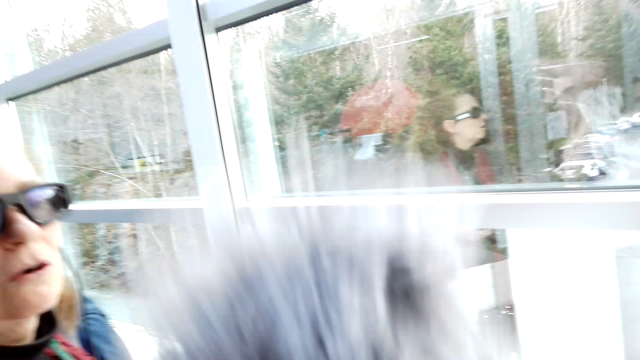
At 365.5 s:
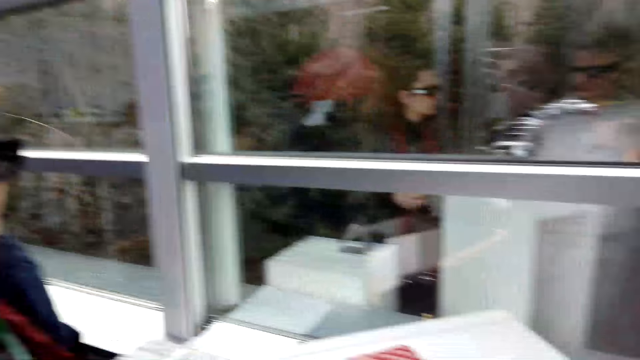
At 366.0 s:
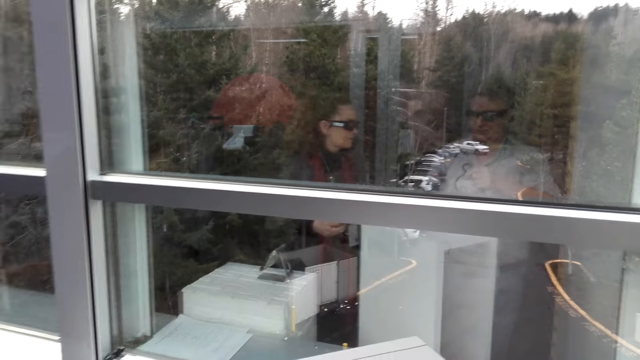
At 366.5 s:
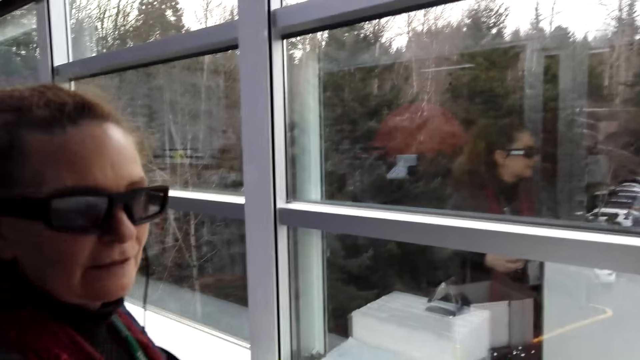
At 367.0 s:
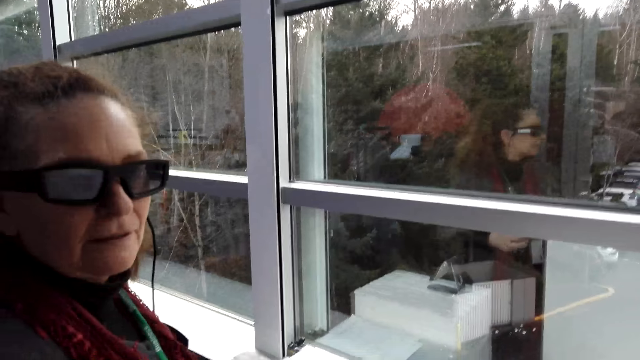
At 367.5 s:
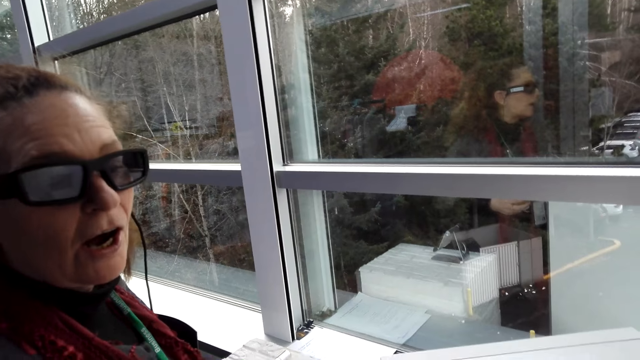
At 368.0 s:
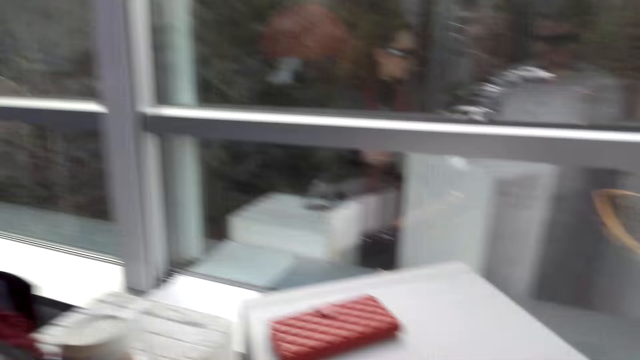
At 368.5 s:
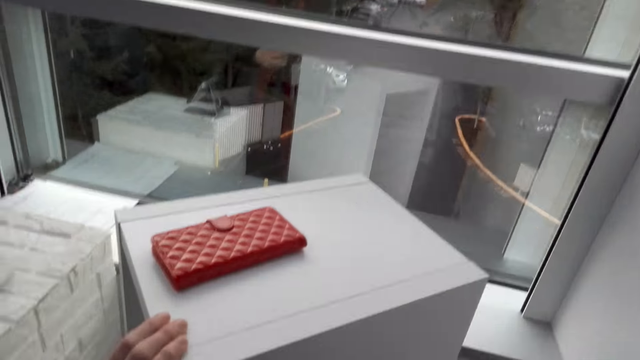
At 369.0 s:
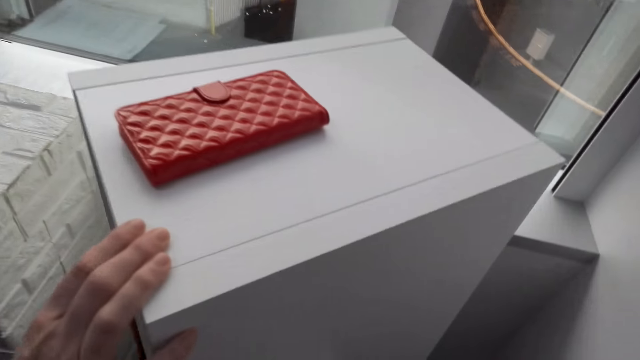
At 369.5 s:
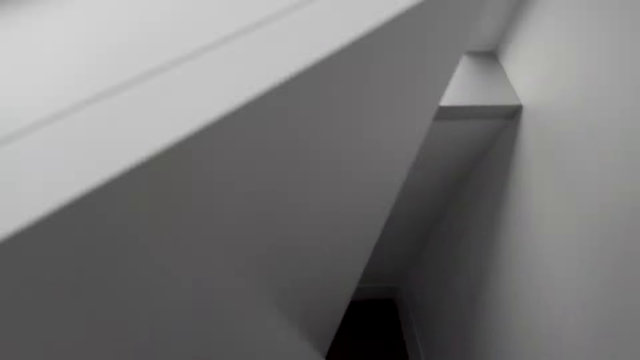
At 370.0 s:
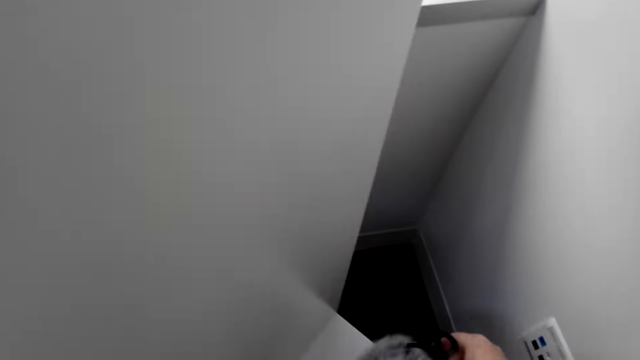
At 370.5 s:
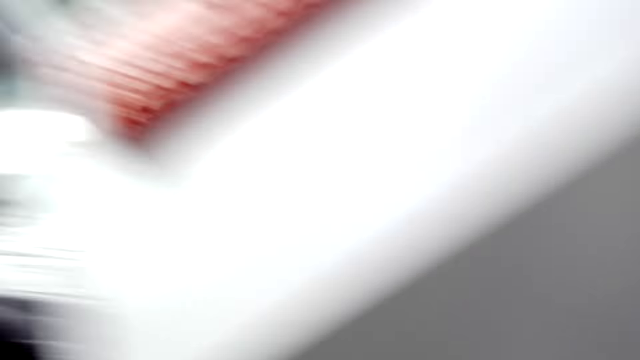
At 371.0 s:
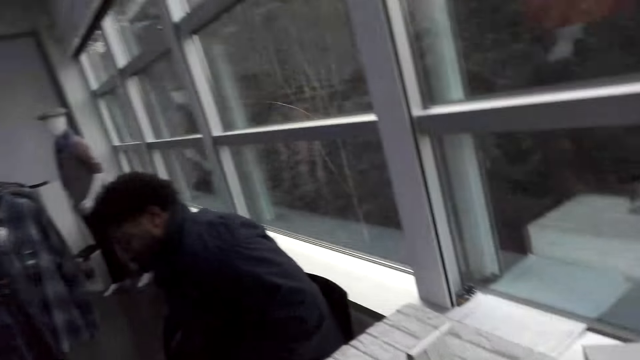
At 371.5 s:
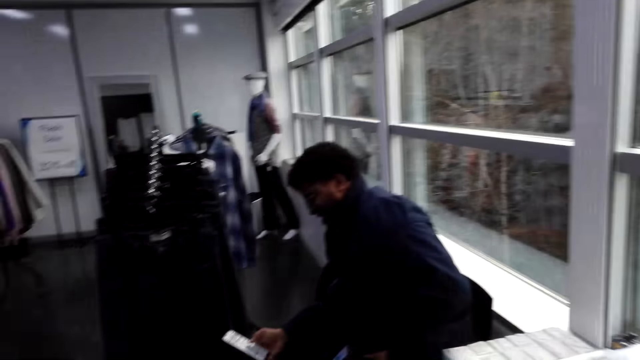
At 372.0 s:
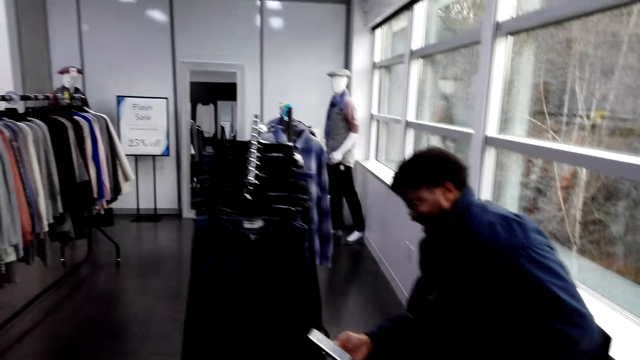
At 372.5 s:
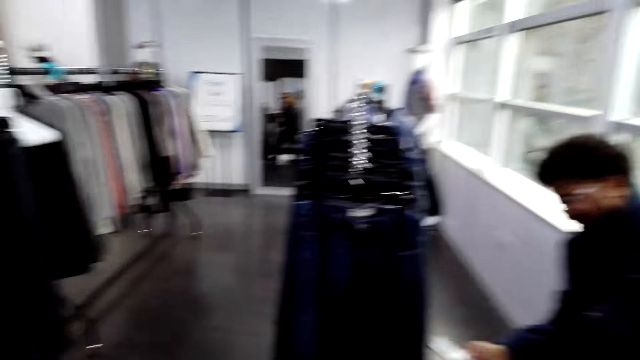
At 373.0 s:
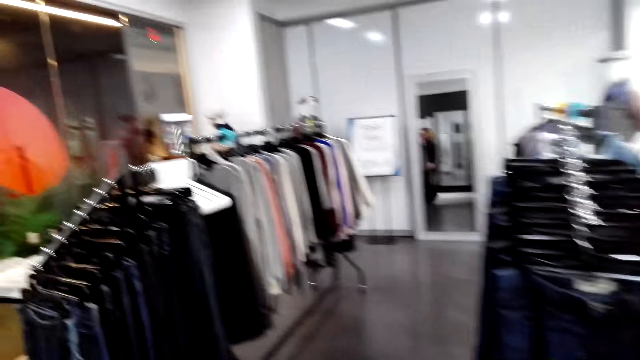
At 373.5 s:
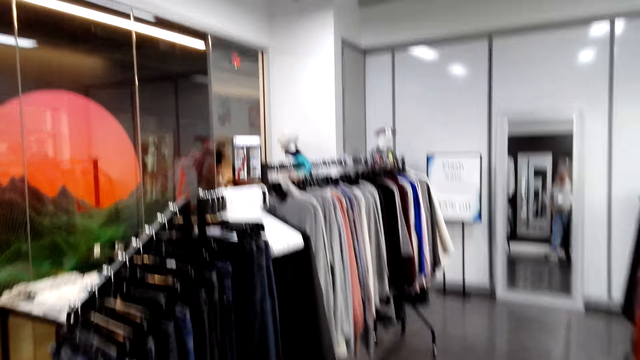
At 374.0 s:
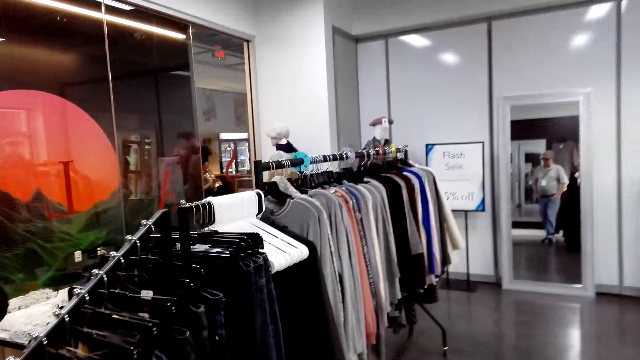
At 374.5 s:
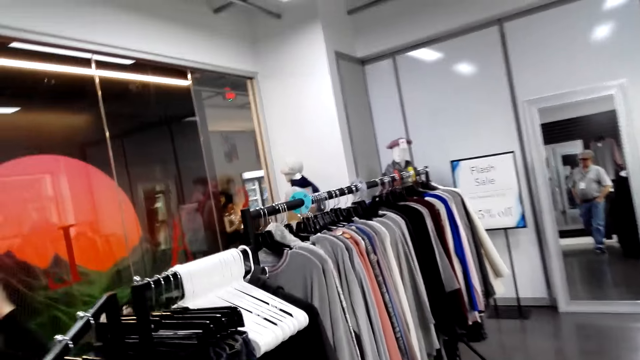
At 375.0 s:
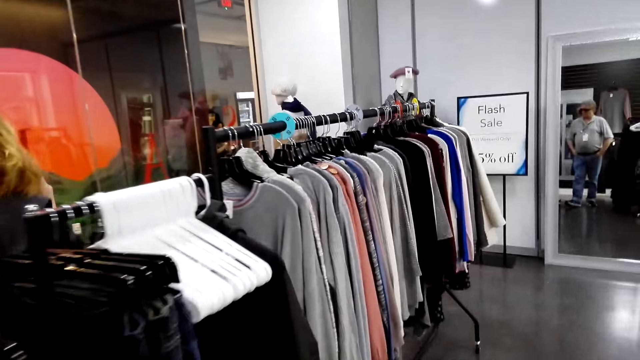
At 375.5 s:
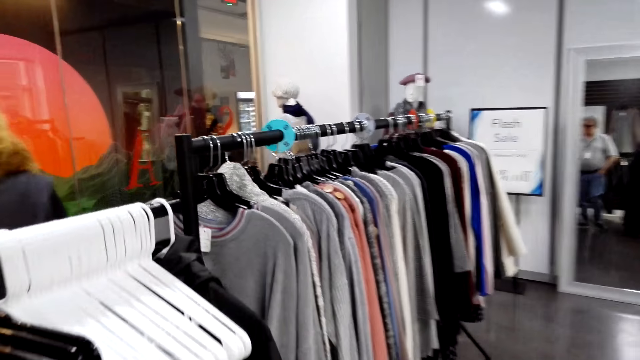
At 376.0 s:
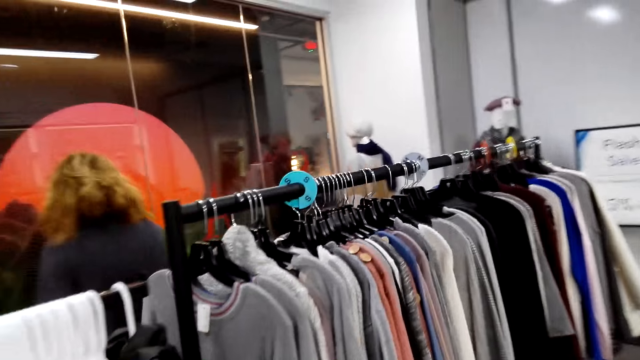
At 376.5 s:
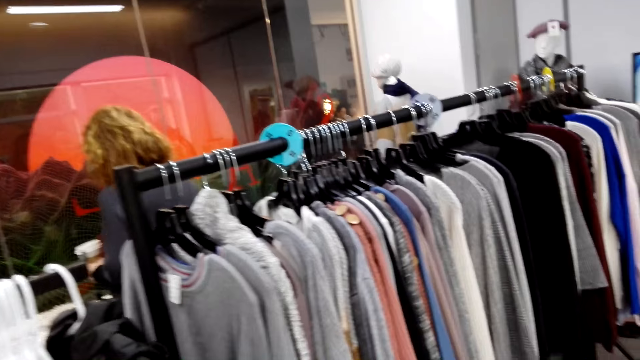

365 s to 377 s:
The camera wearer tries on the cloth. They turn around. They converse with a woman. They hold the board. They look around. A man holds a phone. The man uses the phone. The camera wearer turns around and walks around.

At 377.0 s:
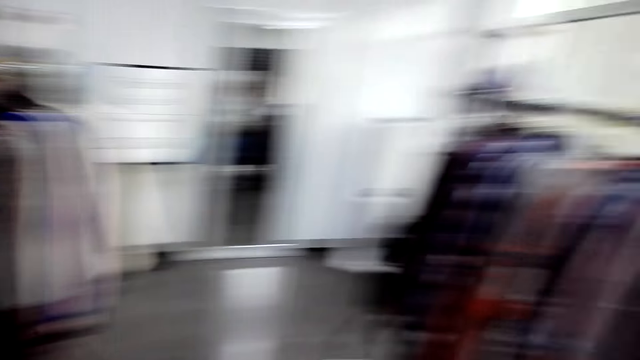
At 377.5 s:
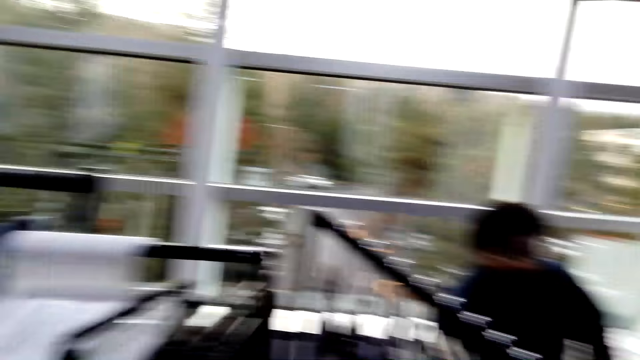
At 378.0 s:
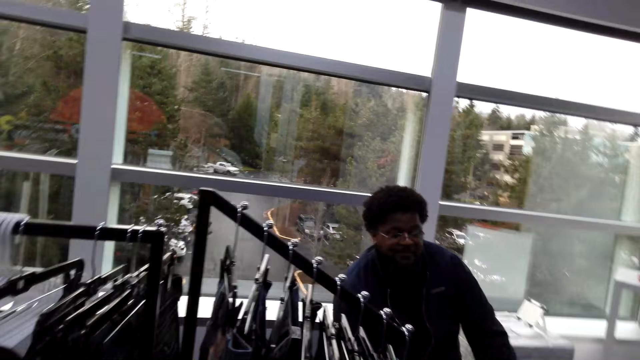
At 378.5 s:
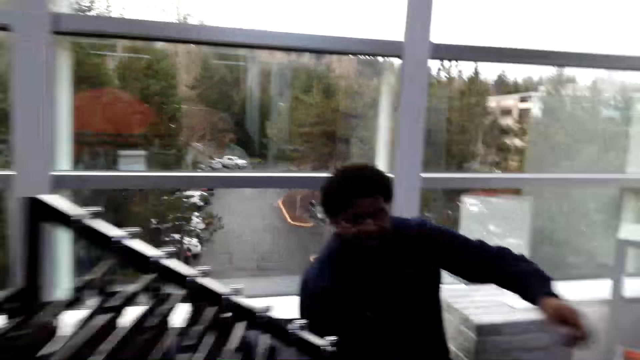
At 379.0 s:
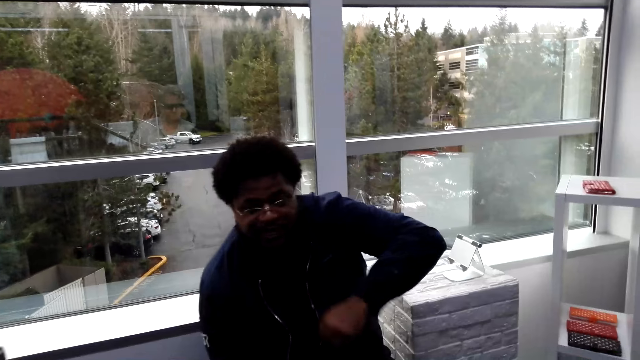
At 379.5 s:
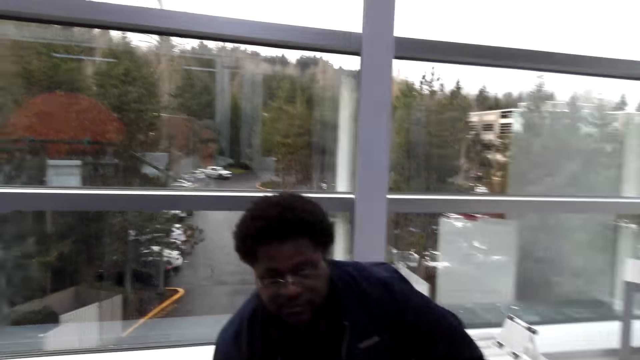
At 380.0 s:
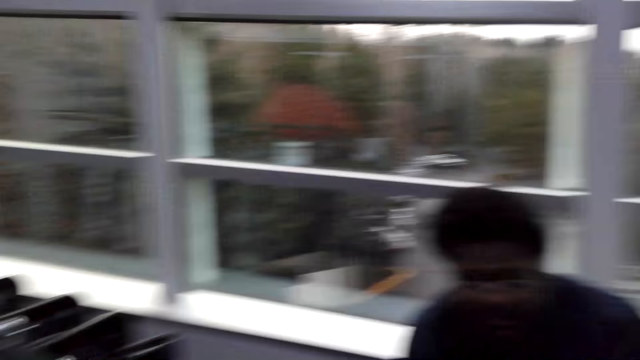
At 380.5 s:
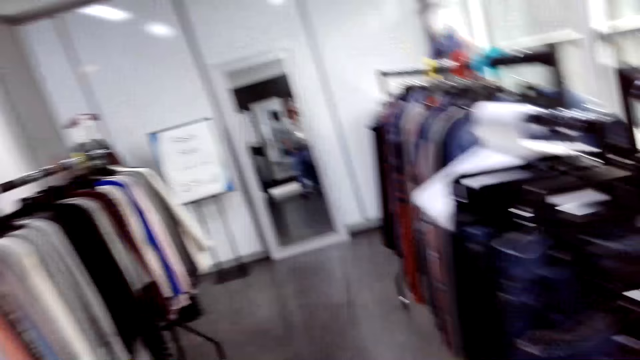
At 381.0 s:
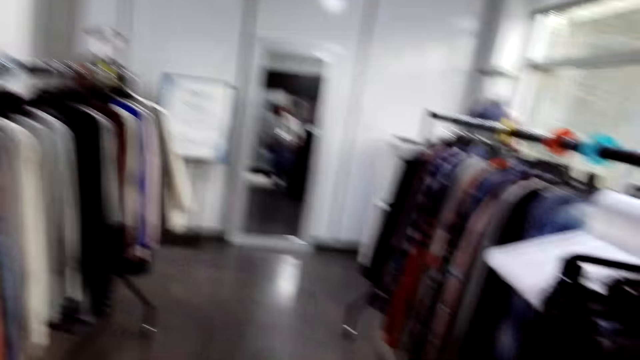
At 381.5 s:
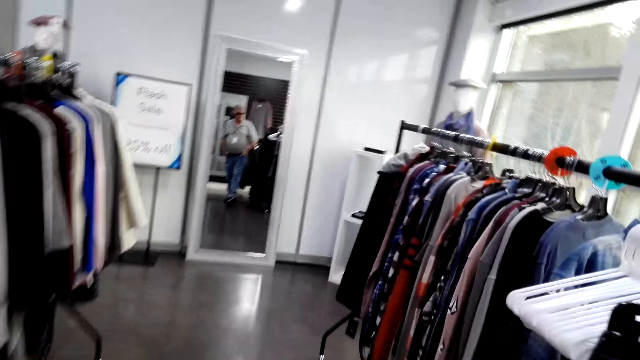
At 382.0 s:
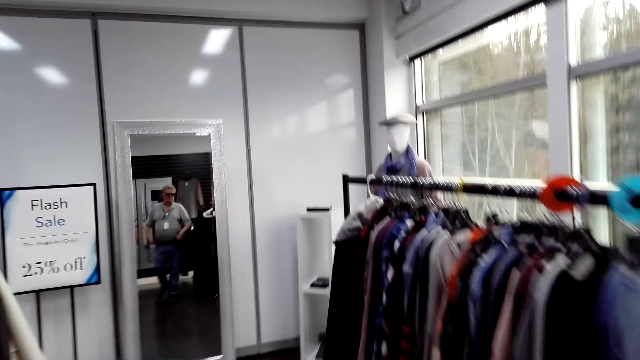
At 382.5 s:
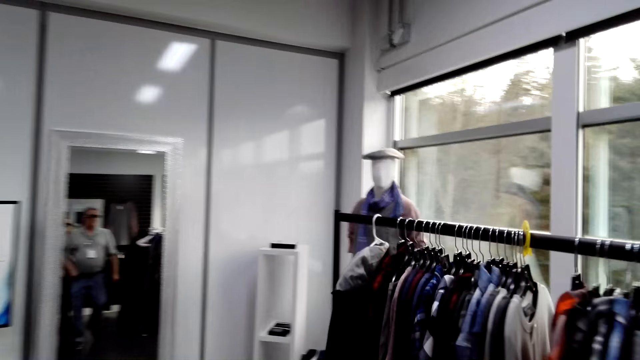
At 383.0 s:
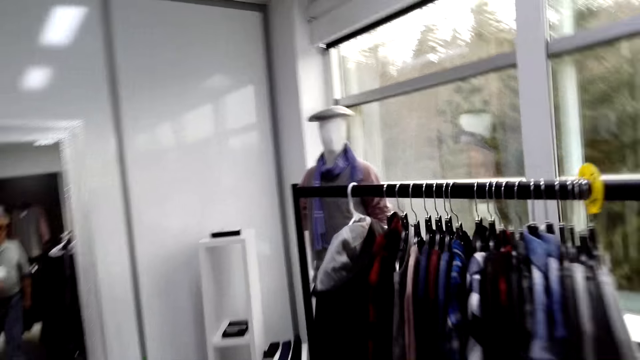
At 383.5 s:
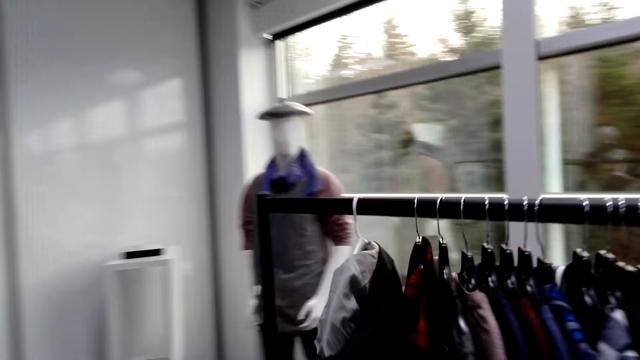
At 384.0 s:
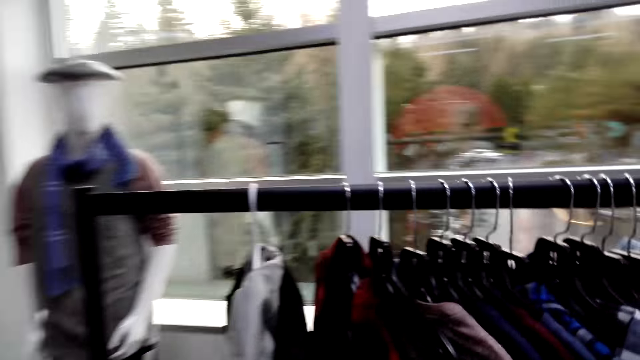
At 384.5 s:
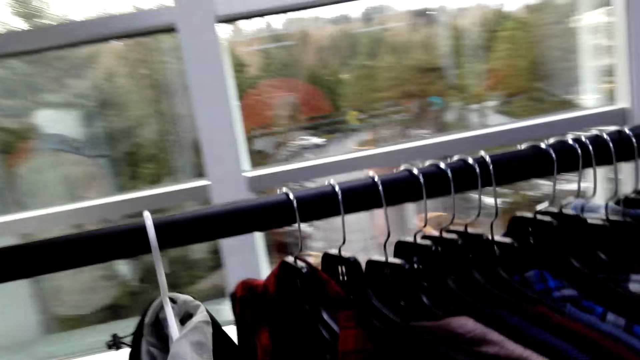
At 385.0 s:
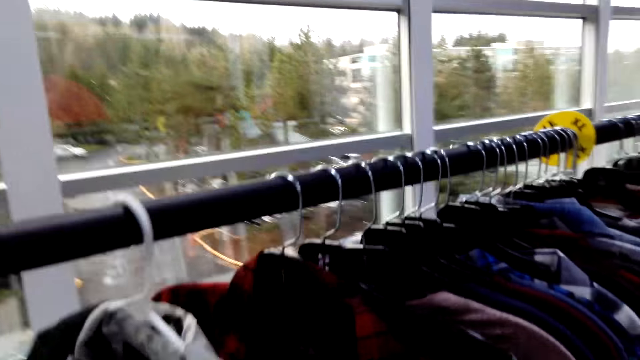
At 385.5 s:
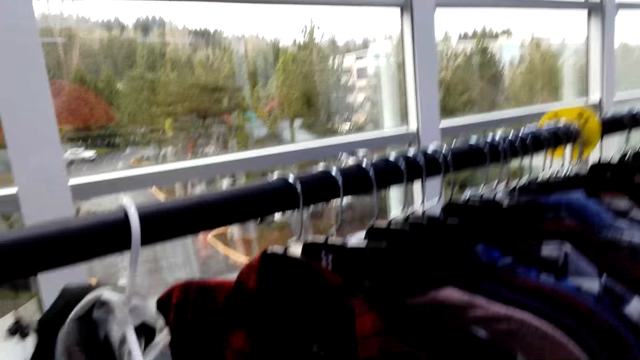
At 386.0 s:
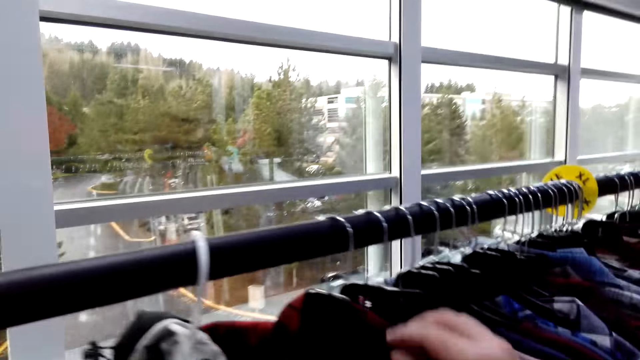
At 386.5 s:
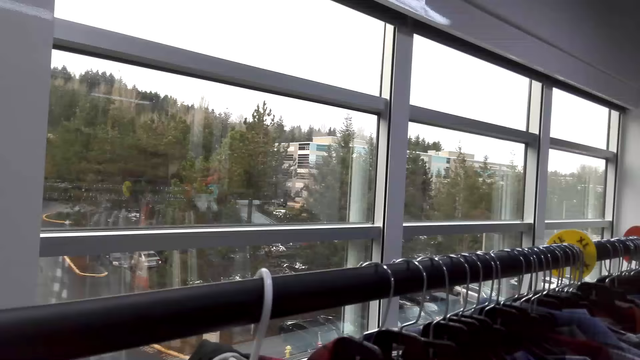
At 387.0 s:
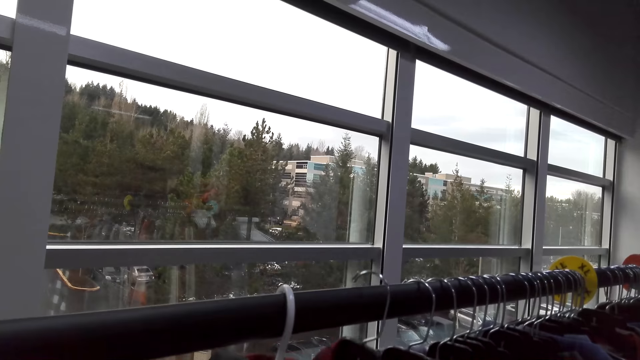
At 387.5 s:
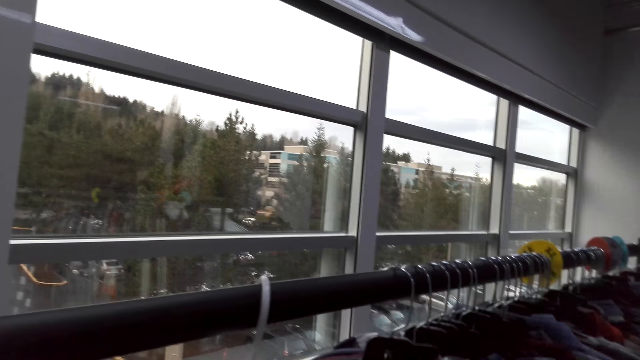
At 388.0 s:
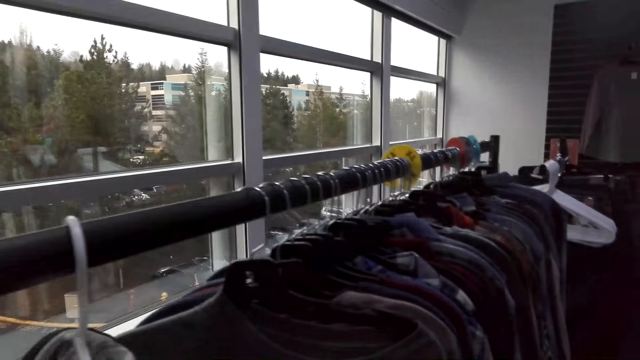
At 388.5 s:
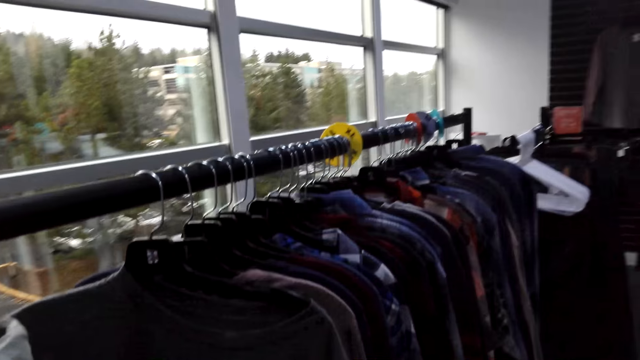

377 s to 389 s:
The camera wearer turns around. A man demonstrates with the left. The camera wearer looks around and walks around. They hold cloths on the hanger. They take the cloth. They turn around.
